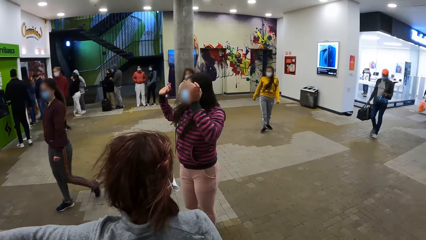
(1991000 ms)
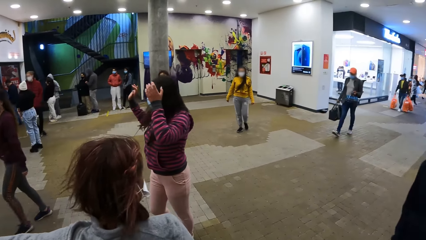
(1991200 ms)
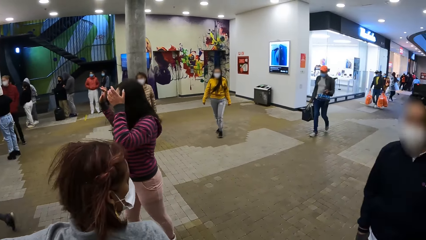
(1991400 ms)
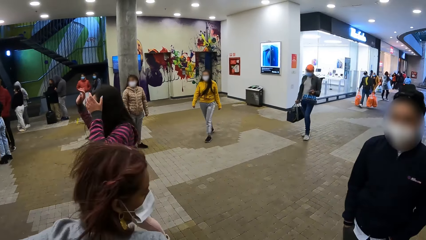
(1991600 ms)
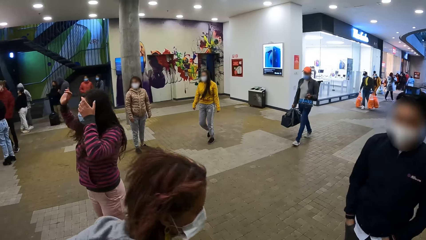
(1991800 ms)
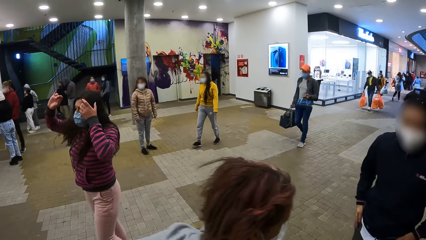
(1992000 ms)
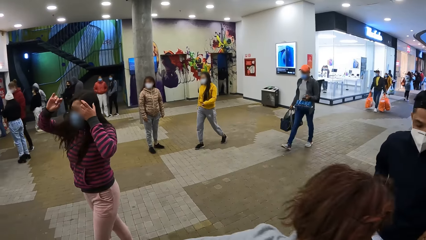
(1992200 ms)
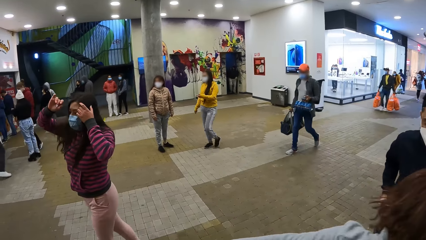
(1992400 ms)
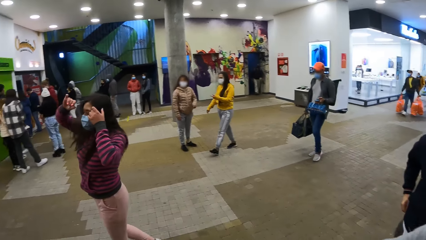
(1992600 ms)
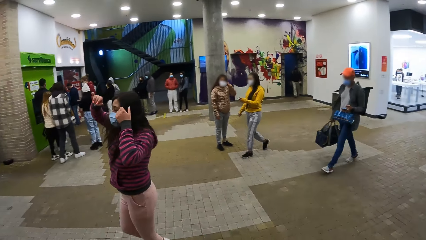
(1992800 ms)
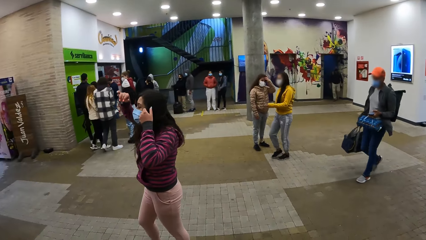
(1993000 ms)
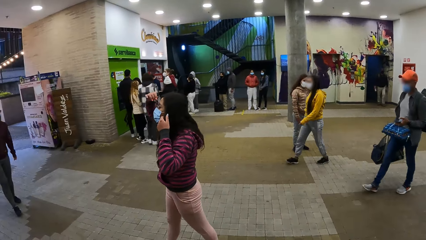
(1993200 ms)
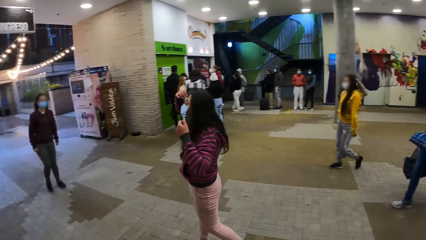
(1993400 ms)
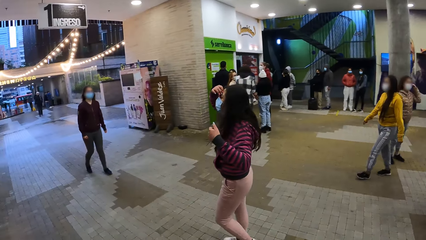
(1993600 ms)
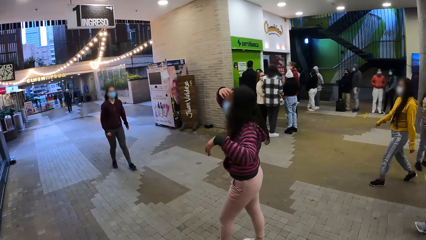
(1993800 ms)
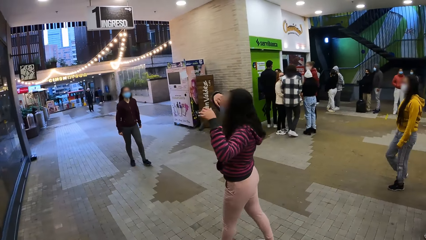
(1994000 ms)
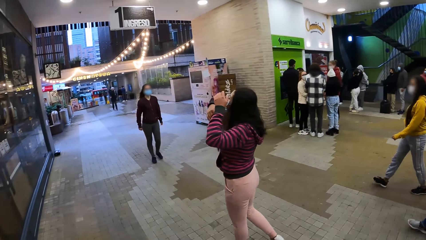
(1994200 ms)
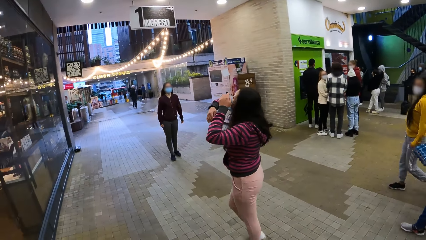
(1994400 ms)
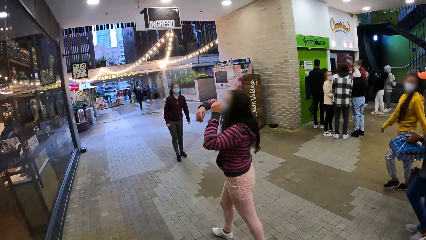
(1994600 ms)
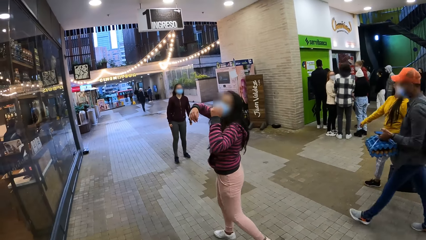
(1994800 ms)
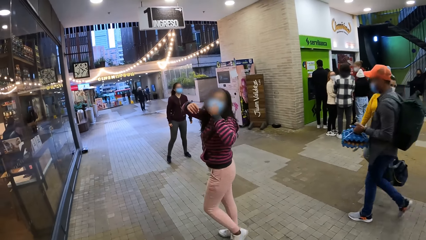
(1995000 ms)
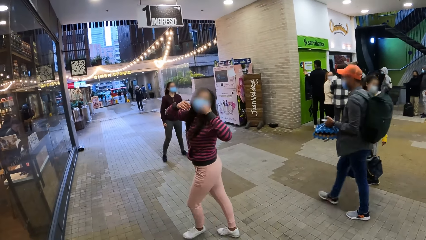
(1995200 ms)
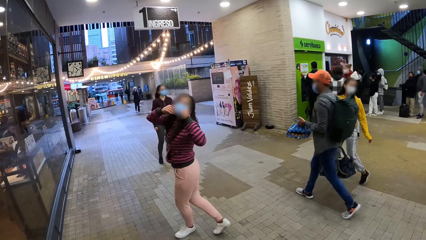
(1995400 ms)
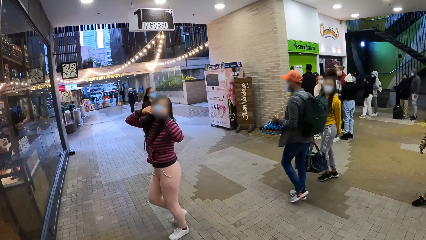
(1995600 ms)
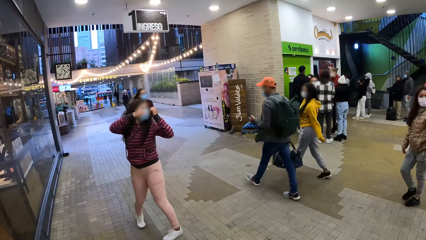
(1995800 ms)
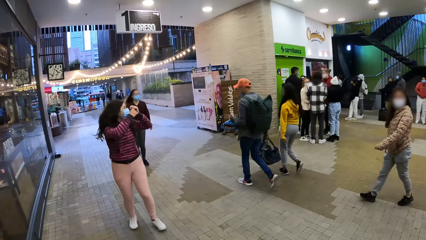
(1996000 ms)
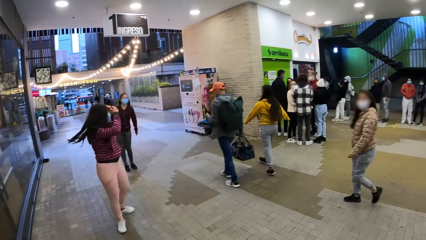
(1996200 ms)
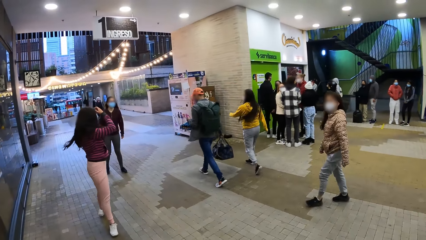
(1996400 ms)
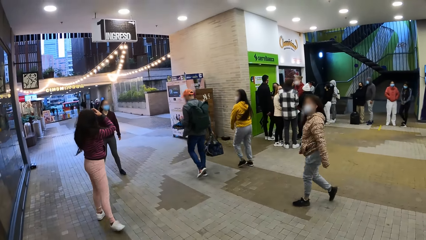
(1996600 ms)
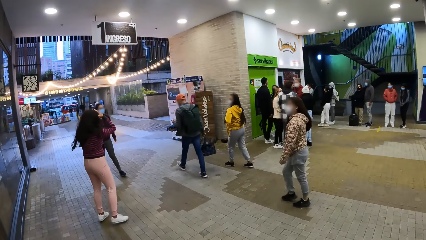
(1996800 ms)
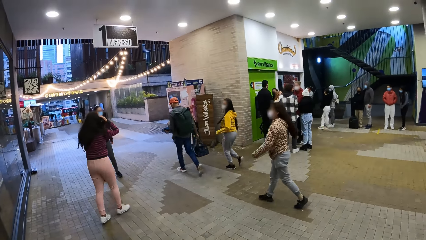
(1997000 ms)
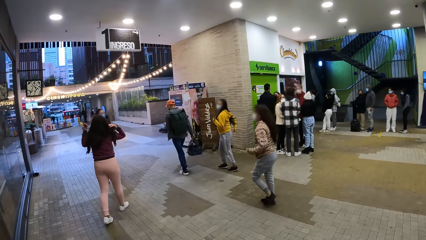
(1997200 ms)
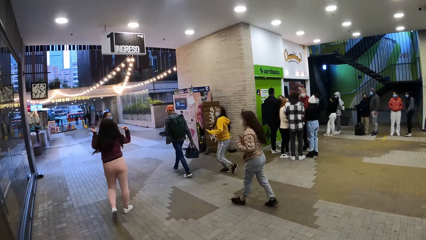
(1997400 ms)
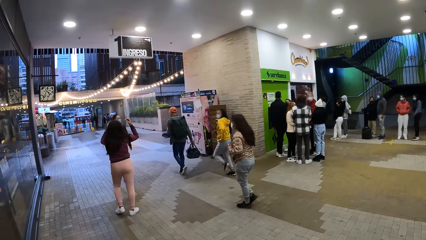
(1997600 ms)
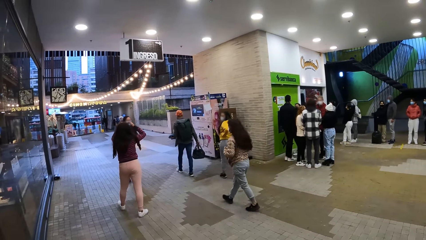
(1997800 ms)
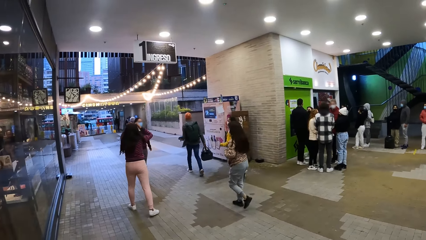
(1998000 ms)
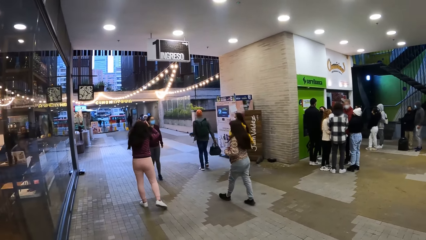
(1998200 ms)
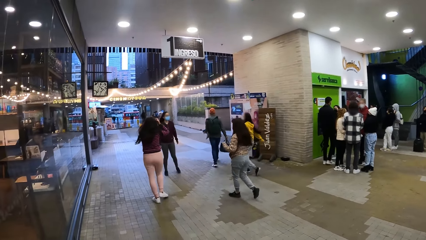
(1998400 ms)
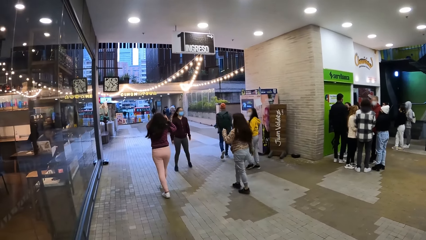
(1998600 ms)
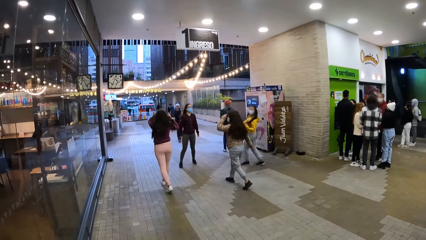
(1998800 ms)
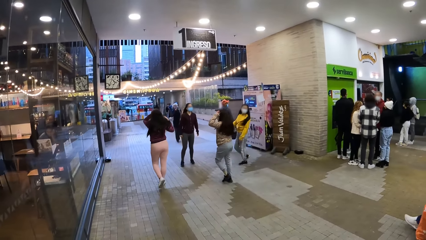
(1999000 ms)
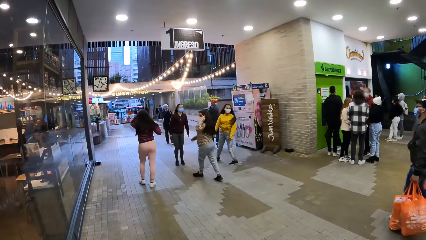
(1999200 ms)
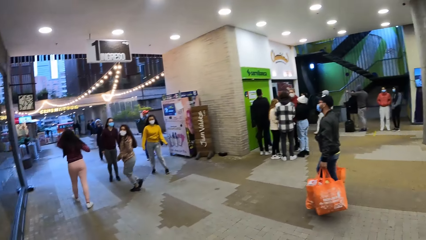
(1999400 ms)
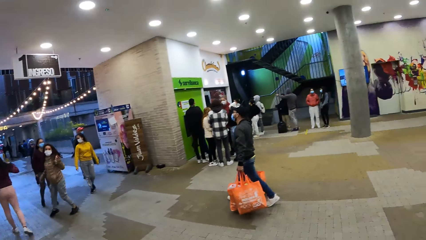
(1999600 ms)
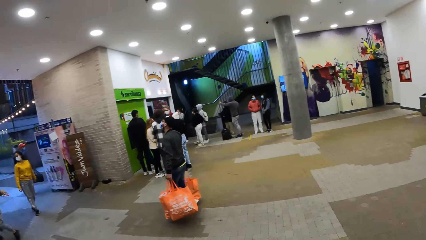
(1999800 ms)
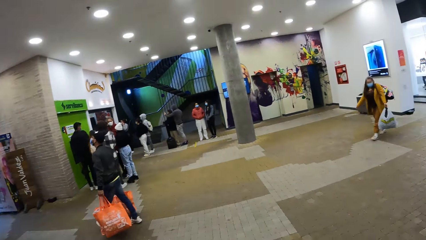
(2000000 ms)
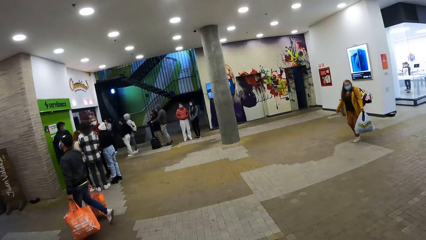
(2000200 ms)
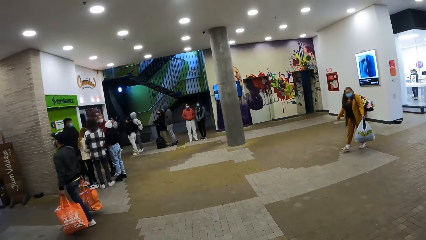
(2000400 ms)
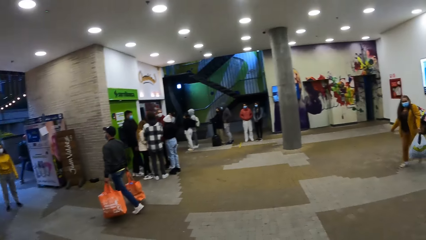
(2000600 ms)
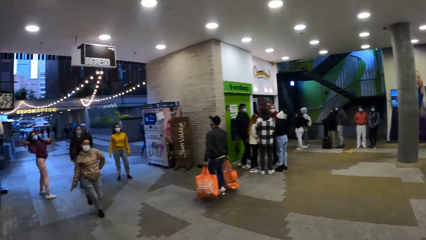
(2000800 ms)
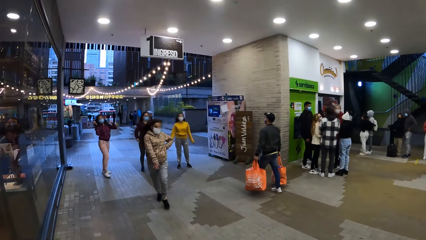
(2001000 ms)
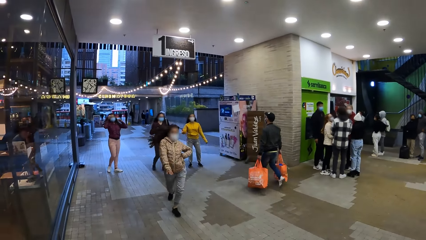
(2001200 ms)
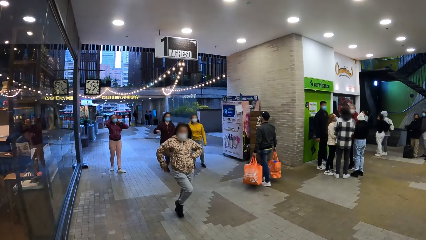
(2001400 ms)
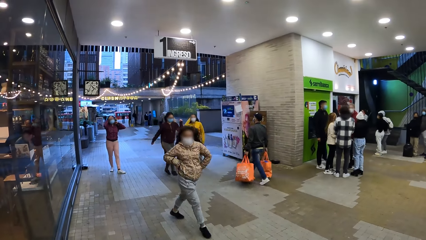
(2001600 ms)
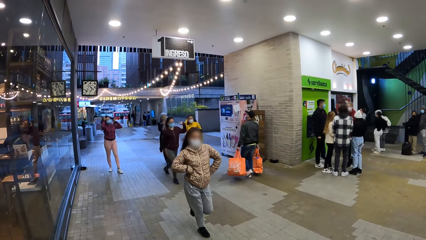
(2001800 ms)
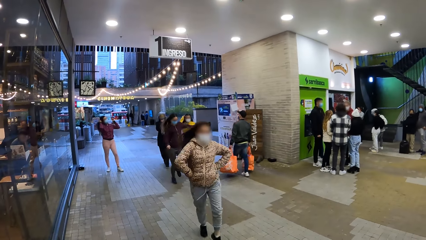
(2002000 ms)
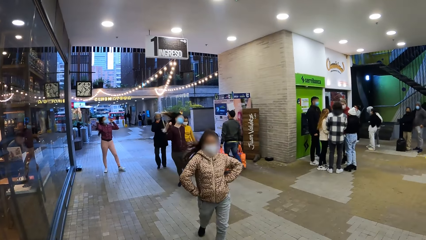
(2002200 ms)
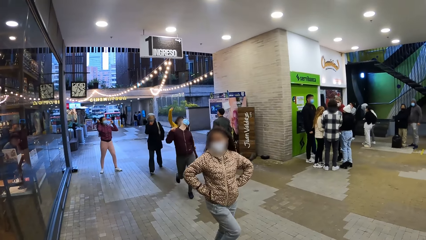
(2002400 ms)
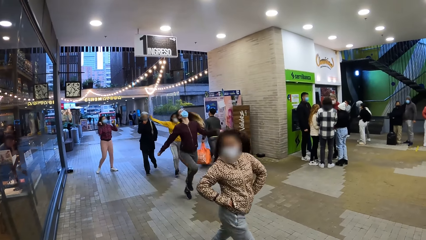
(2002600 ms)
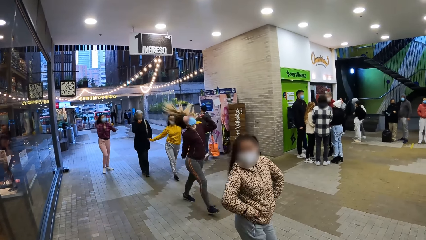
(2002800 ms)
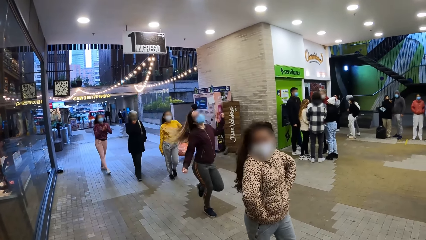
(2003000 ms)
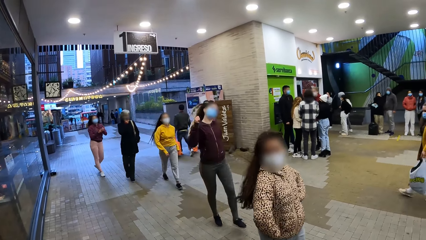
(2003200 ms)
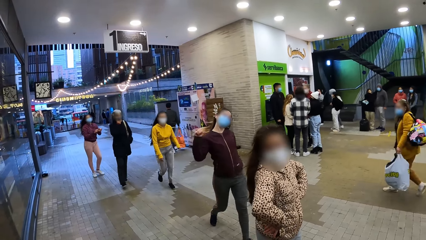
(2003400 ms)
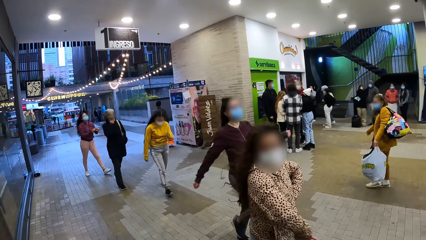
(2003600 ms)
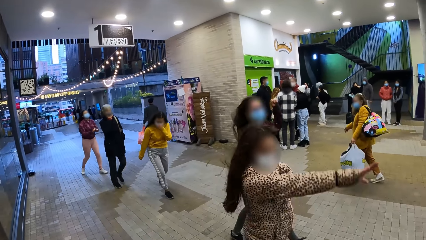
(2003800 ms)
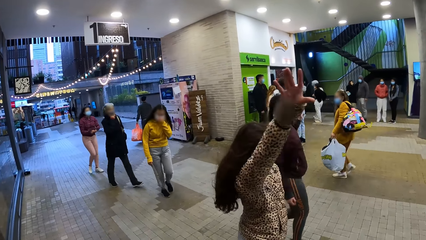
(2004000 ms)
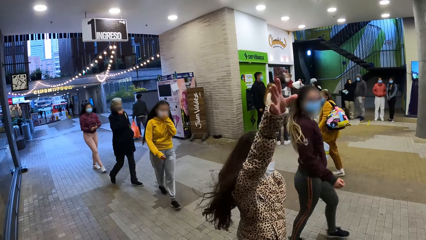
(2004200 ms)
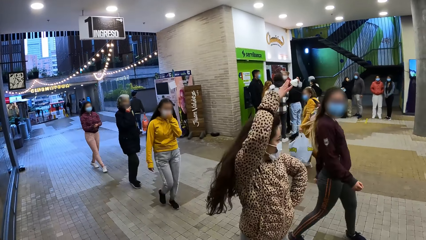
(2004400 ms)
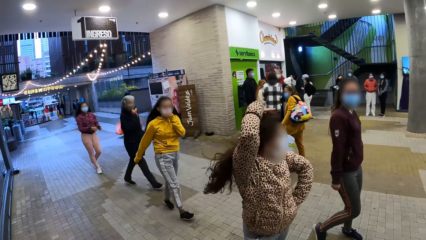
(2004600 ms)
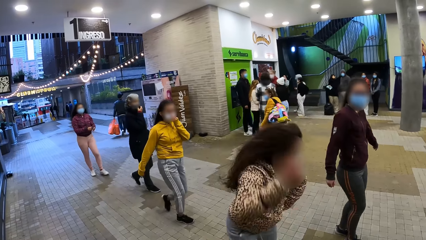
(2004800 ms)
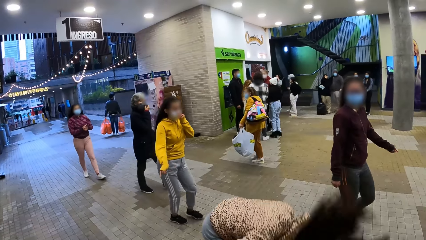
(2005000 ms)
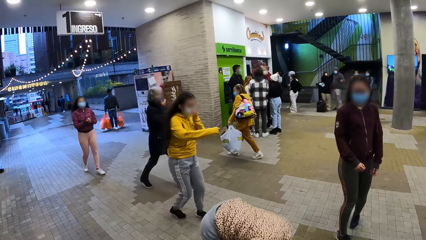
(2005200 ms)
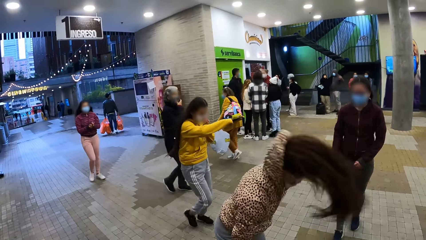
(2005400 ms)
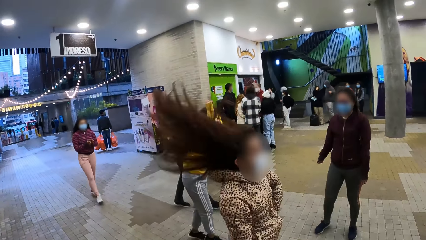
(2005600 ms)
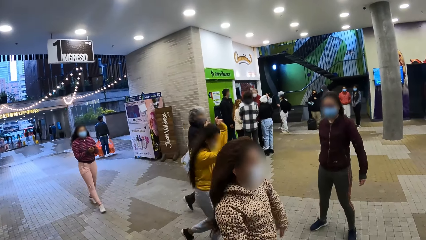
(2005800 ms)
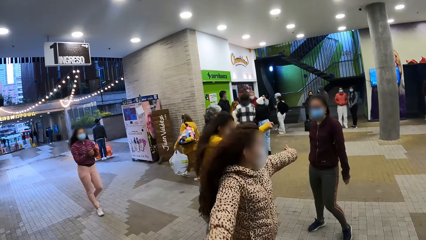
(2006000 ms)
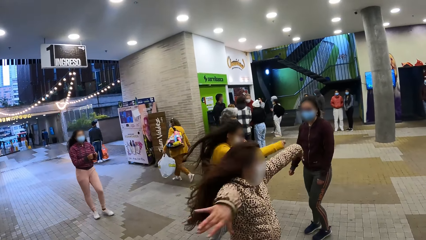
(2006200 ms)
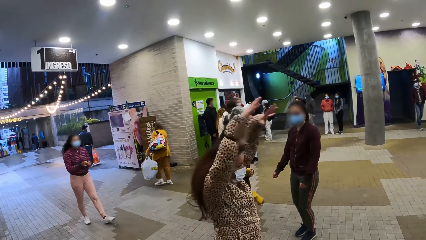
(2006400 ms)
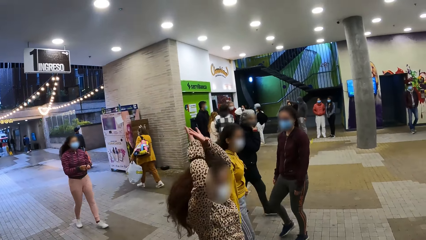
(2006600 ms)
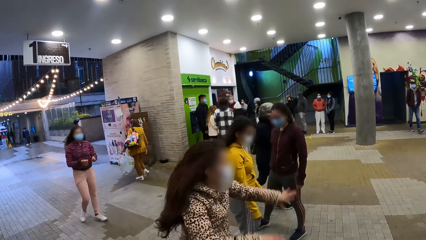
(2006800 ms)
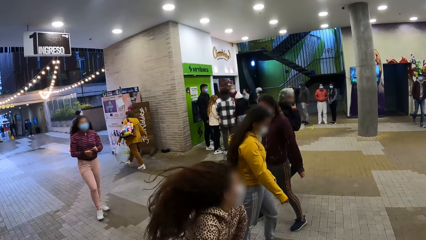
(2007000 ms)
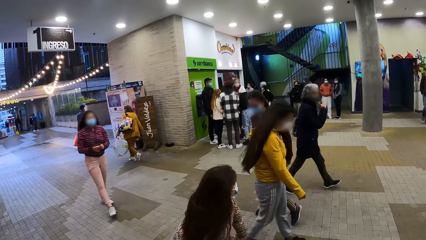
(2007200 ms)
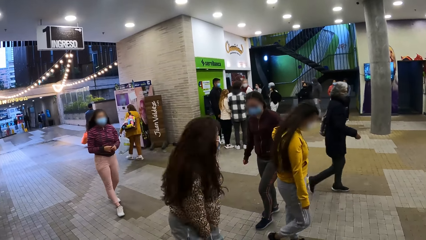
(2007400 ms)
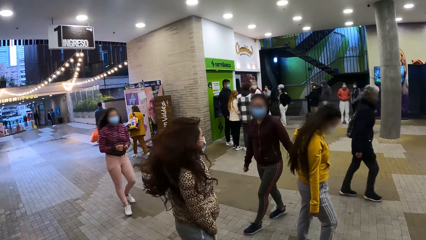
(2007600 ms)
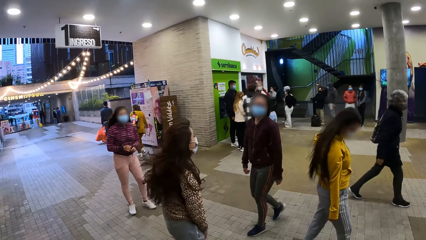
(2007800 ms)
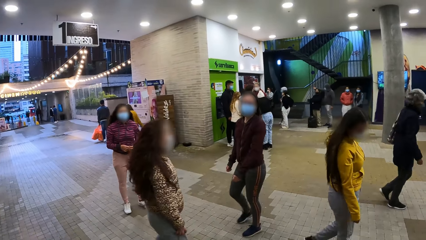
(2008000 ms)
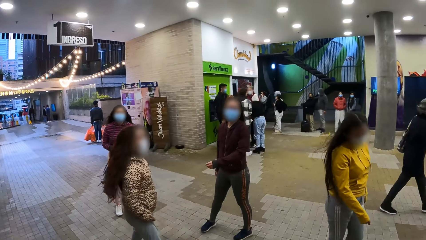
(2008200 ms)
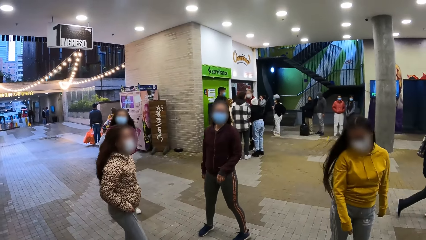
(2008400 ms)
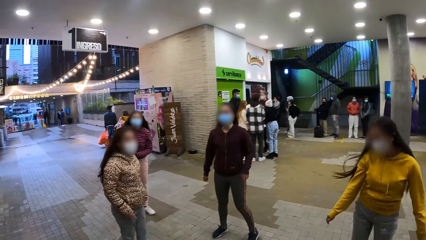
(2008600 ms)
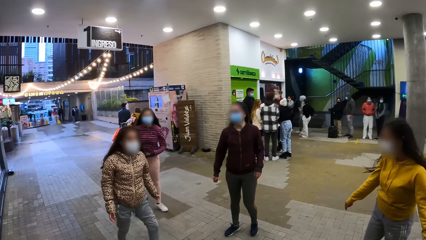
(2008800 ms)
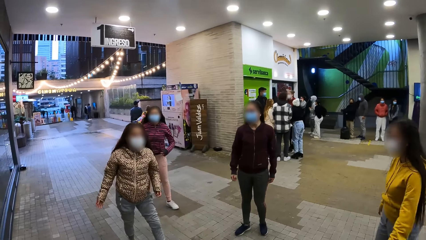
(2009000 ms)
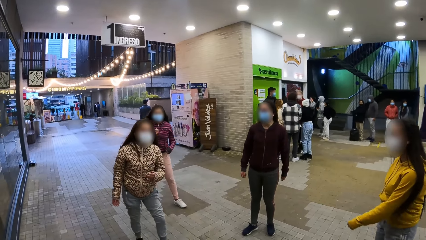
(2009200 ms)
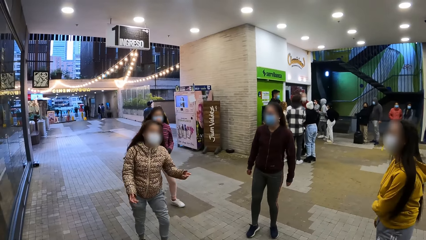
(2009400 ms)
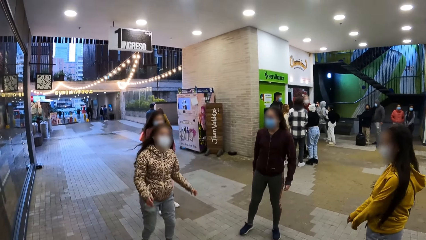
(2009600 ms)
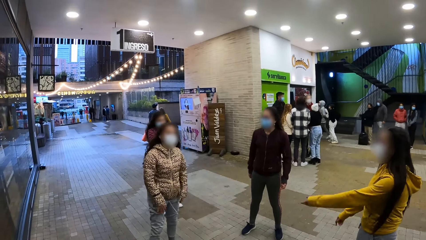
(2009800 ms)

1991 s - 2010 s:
A person walks on the floor. Another person walks on the floor. A third person walks on the floor. The camera wearer looks around. The third person dances on the floor. The first person dances on the floor. The second person dances on the floor. A fourth person walks on the floor. The second person walks on the floor.
